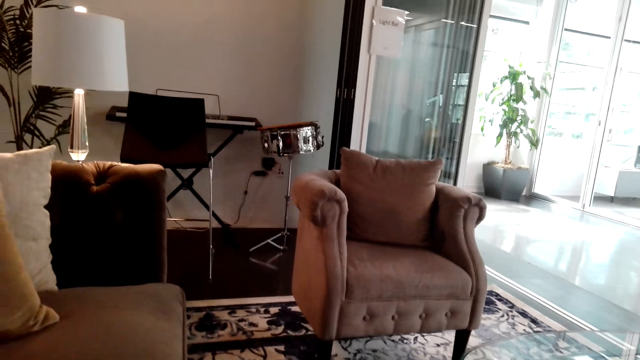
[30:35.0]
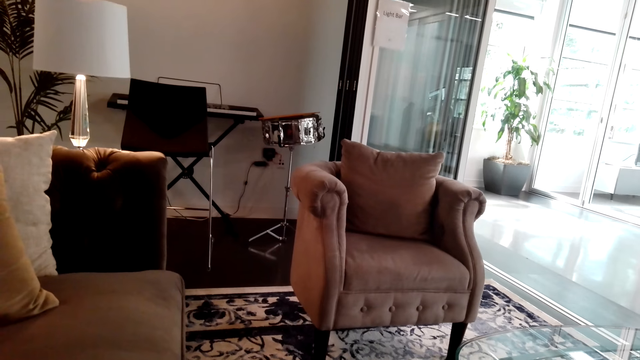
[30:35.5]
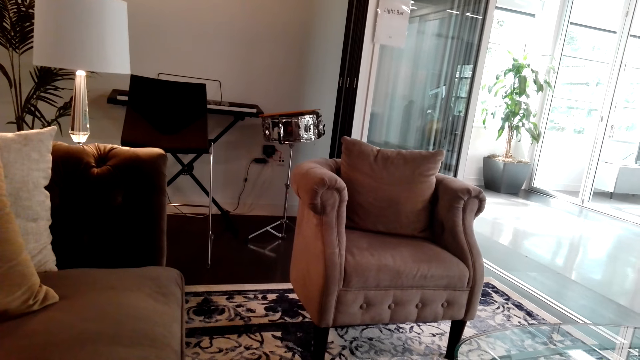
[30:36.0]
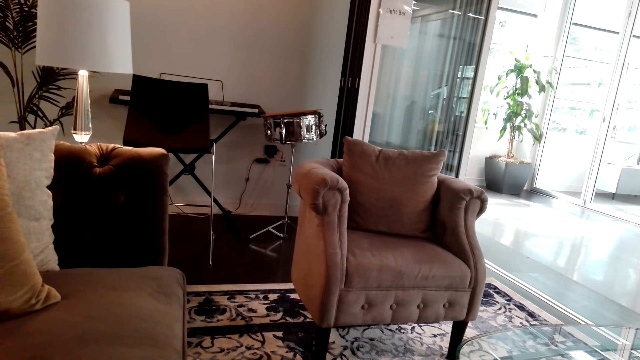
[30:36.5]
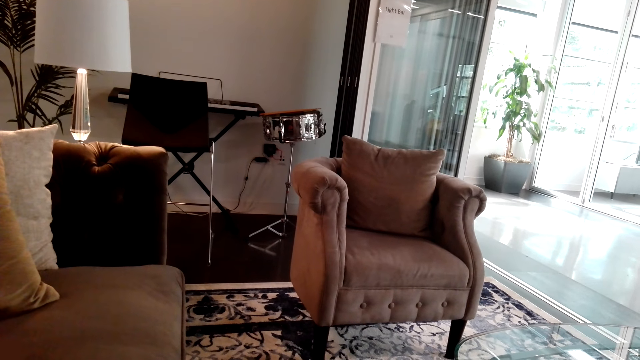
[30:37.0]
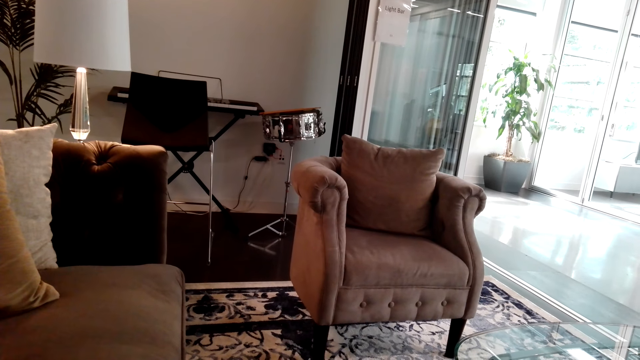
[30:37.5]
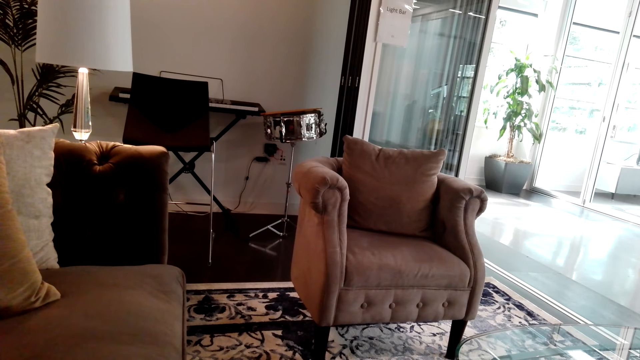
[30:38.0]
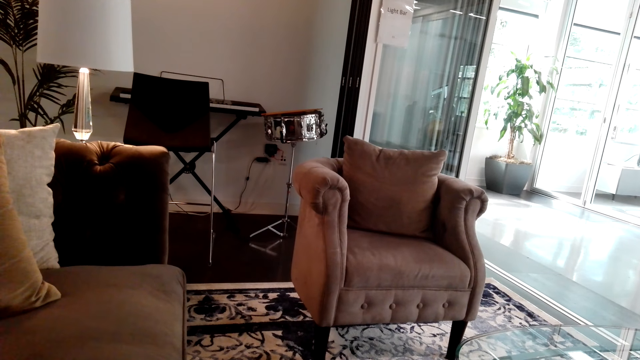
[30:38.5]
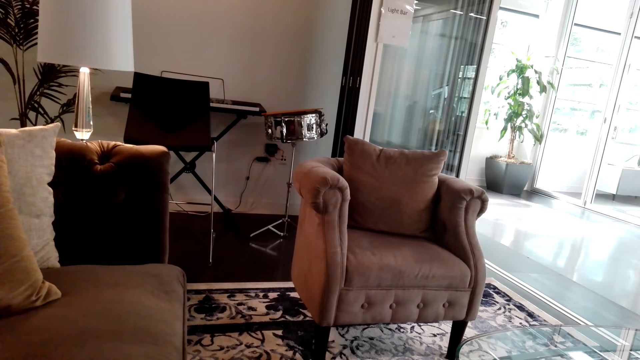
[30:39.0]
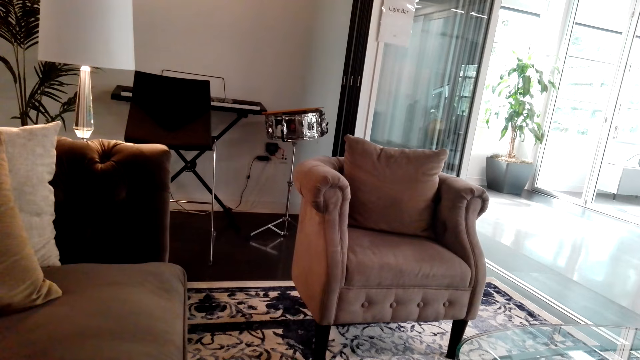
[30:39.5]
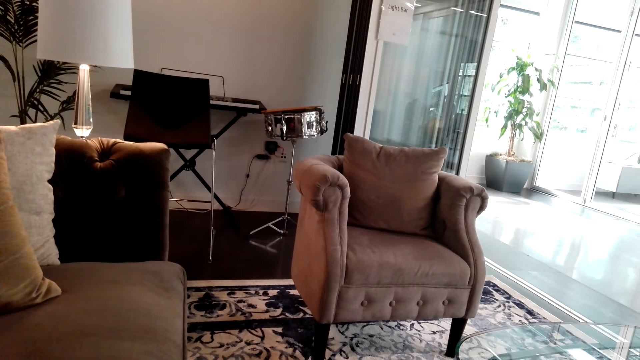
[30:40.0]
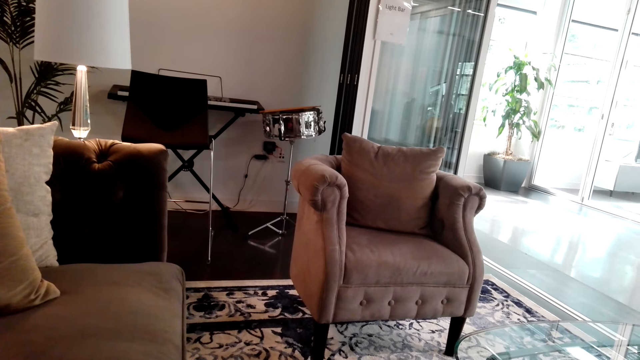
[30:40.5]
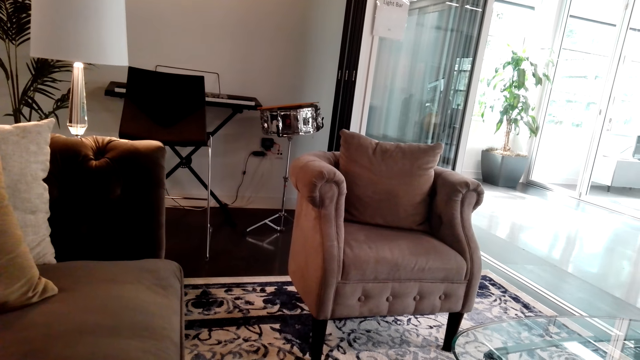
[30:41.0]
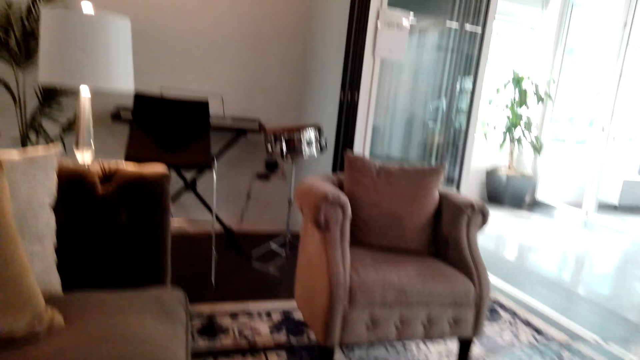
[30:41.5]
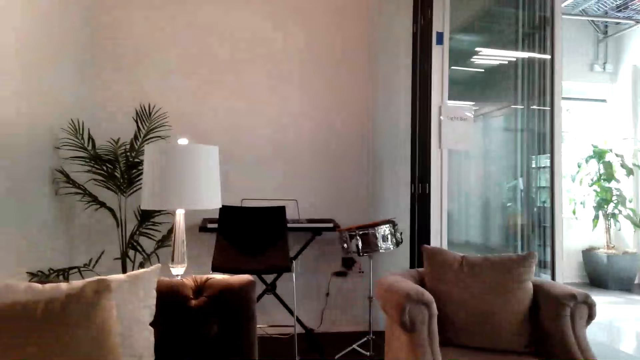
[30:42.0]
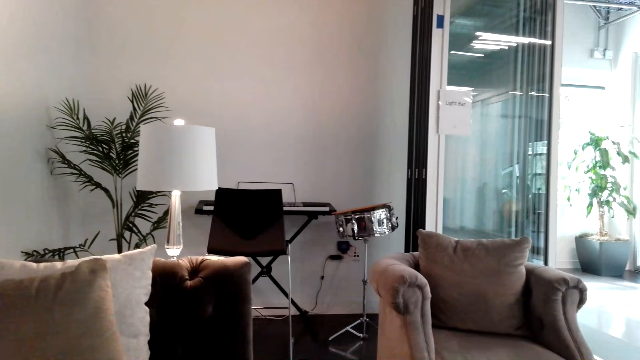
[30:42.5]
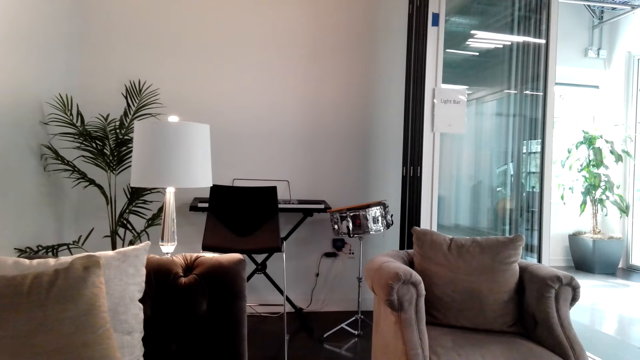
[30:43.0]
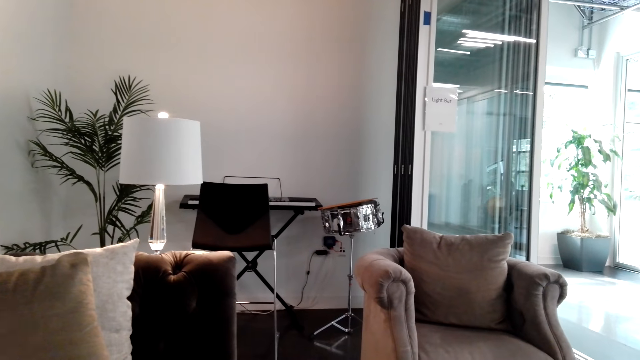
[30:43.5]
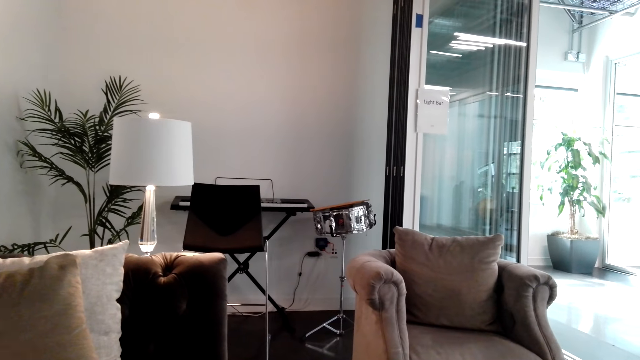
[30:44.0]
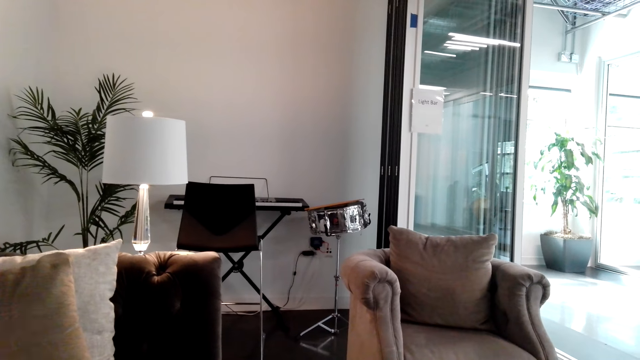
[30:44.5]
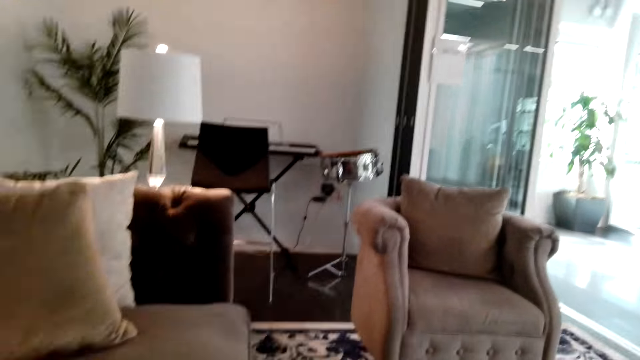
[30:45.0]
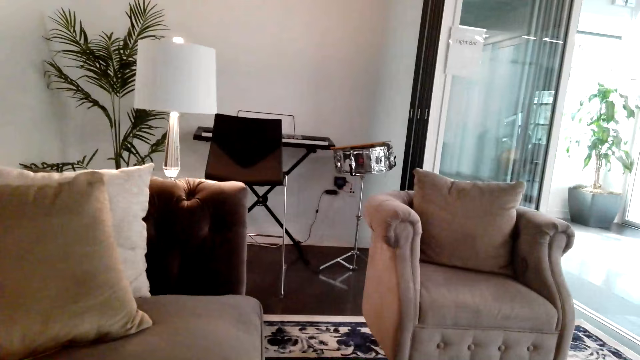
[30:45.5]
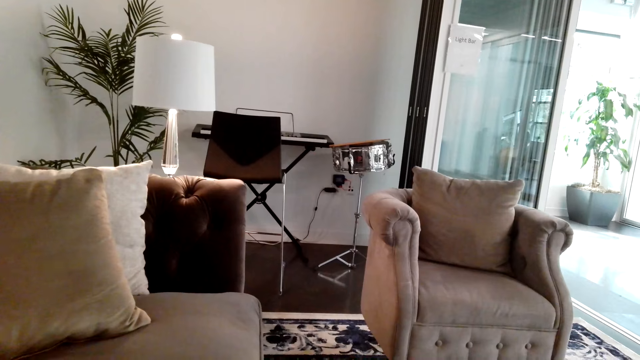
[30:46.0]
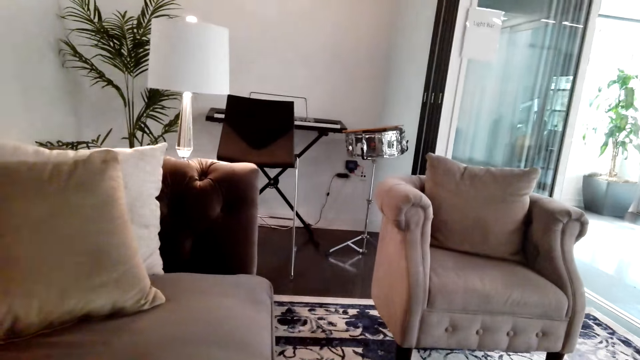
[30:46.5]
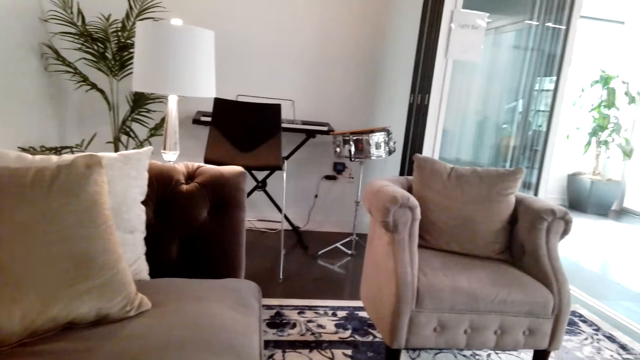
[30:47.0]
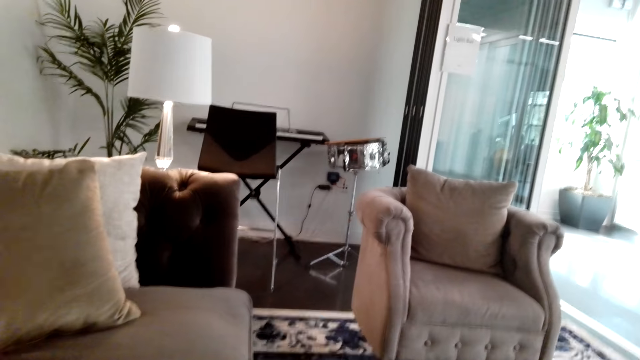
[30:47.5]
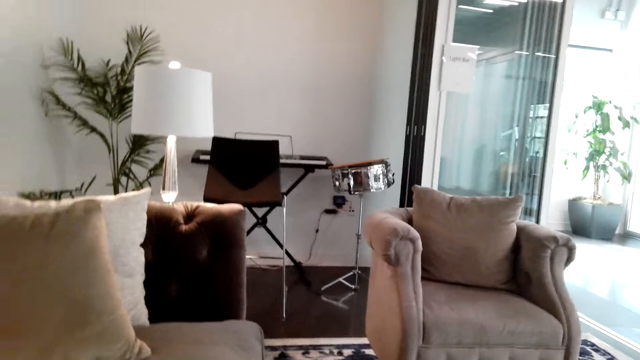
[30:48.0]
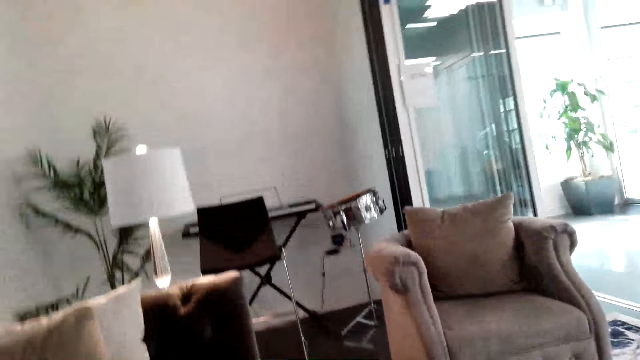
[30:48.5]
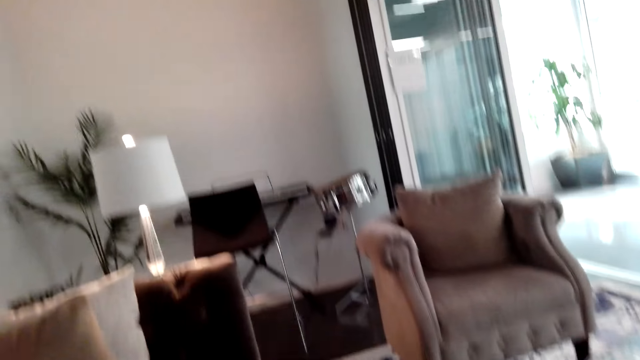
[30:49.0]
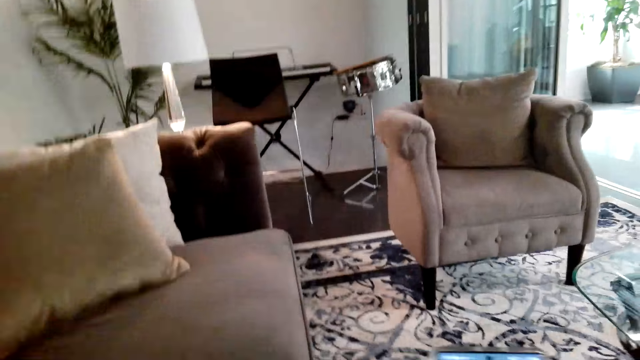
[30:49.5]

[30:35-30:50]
The camera wearer looks around. They converse.

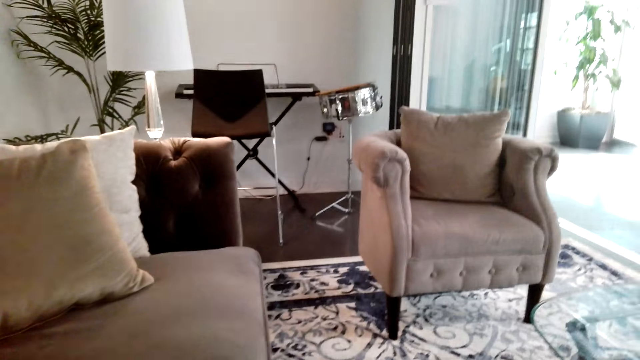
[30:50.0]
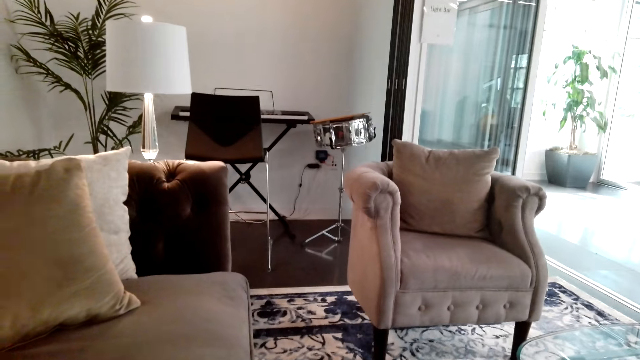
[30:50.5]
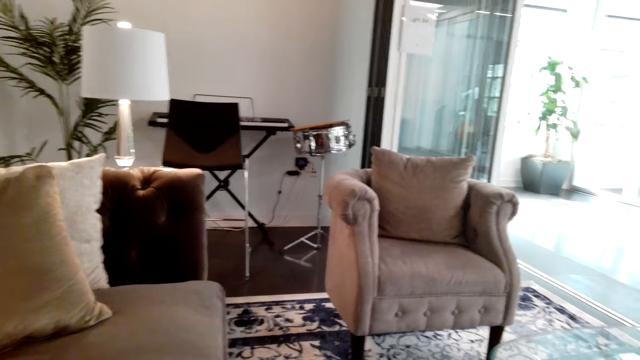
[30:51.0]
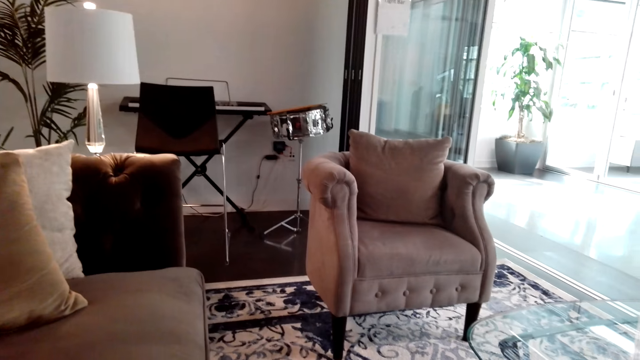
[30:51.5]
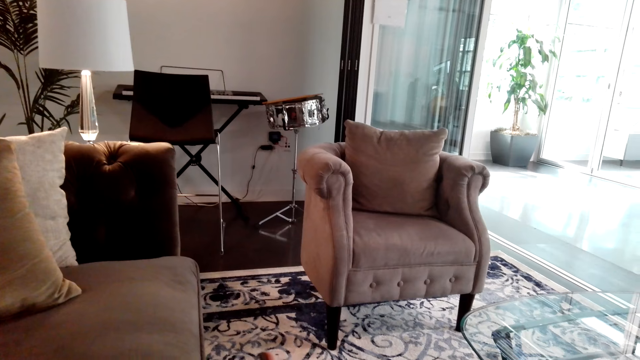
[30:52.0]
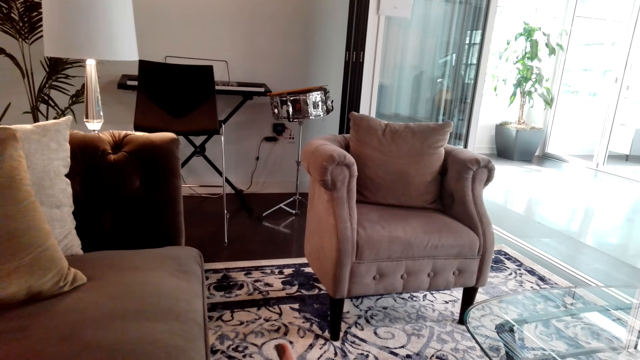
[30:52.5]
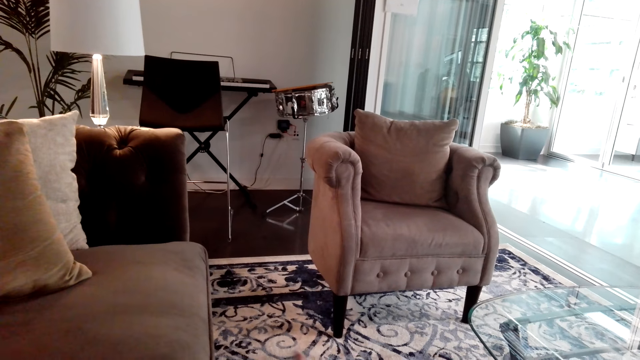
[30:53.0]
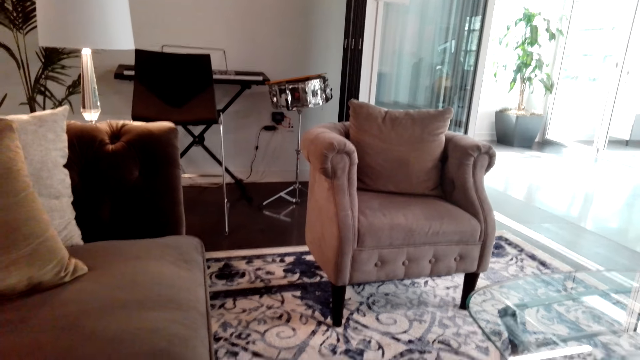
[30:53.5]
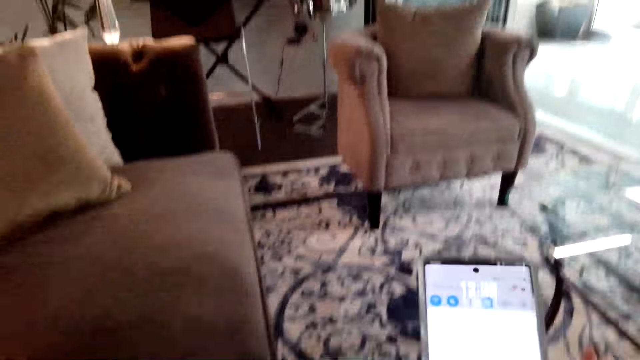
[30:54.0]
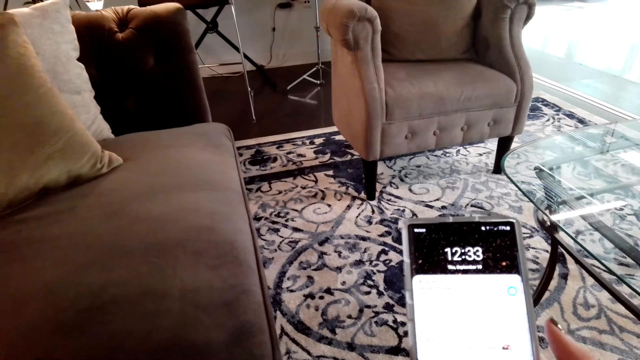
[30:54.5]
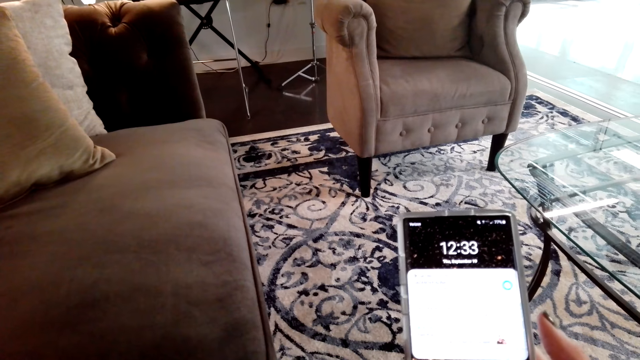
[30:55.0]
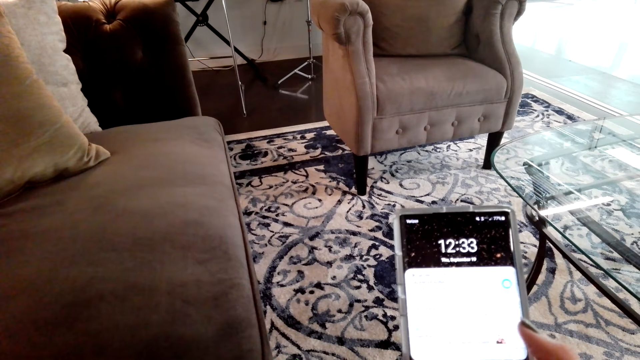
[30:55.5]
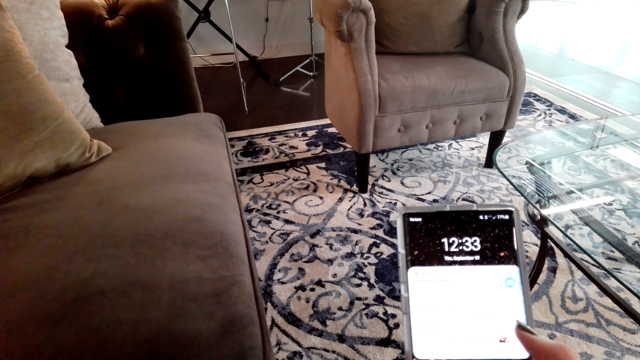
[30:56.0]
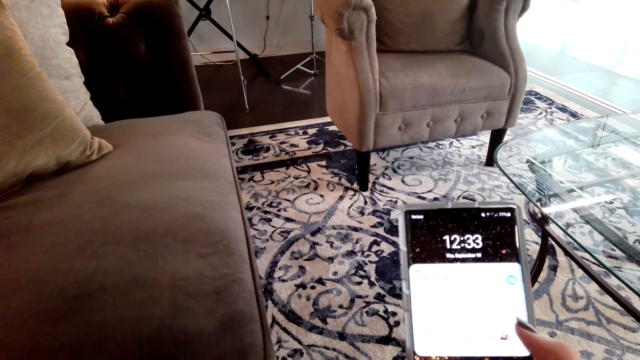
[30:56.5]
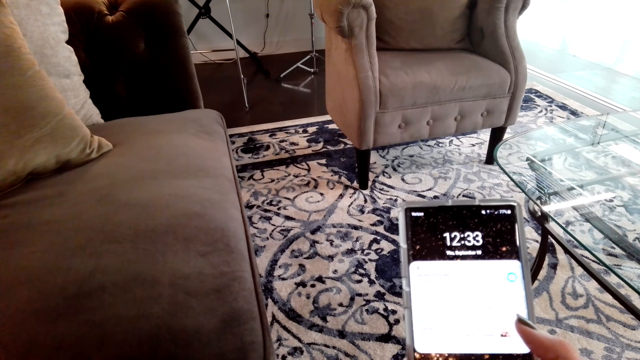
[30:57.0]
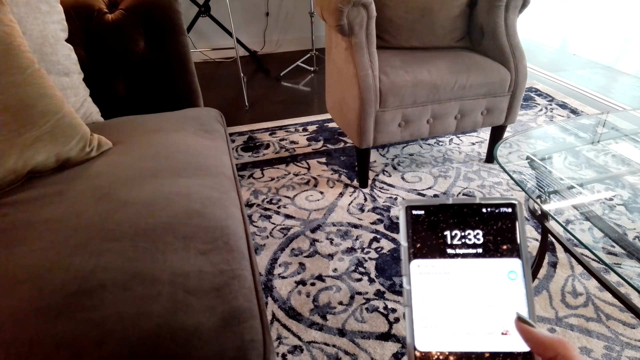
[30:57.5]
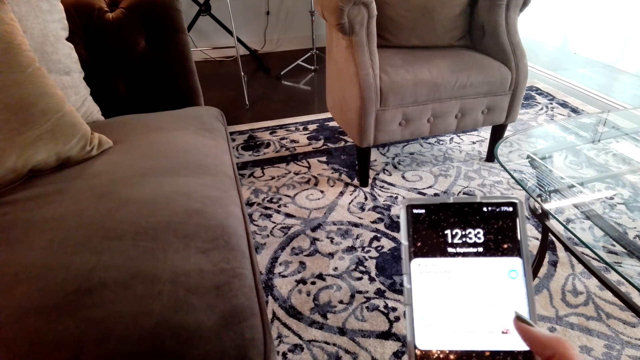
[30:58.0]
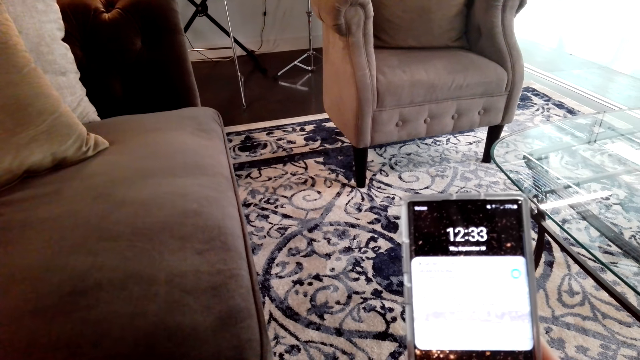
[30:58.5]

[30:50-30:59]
The camera wearer looks around. They stare at a phone. They operate the phone. They operate the phone.
